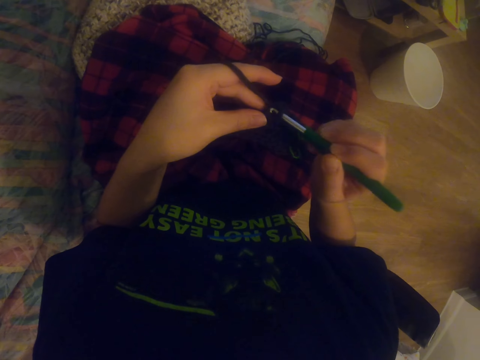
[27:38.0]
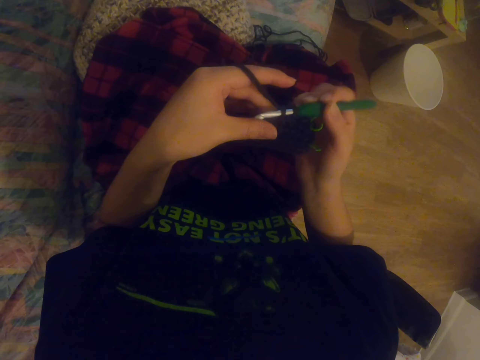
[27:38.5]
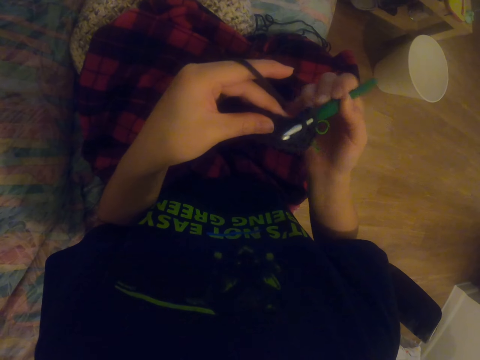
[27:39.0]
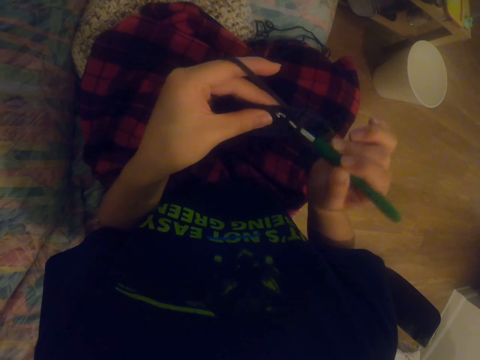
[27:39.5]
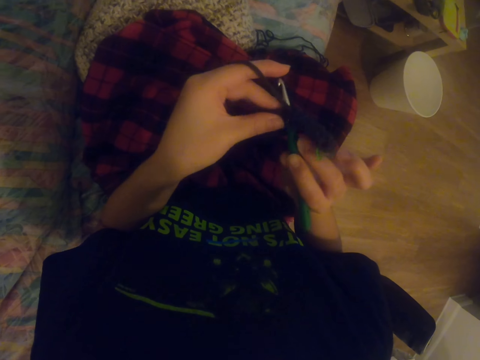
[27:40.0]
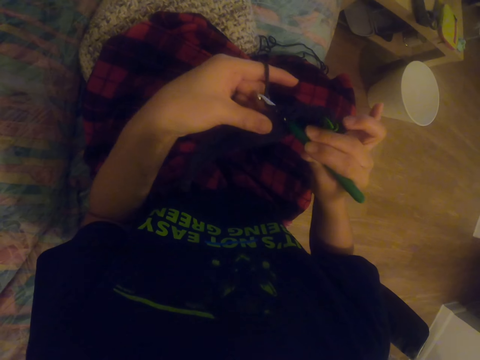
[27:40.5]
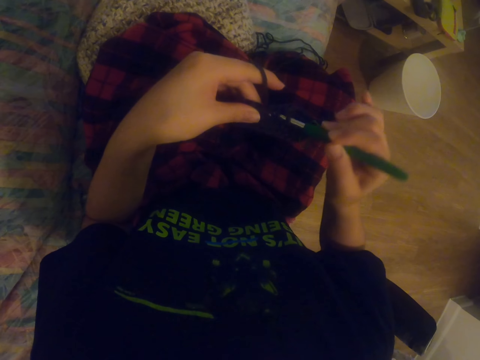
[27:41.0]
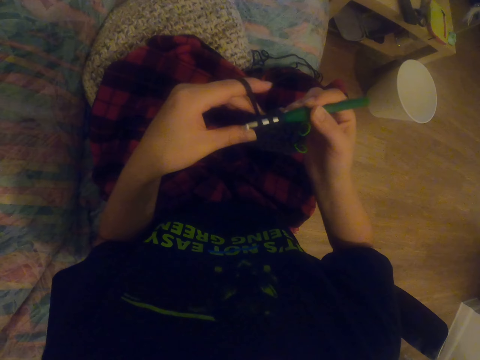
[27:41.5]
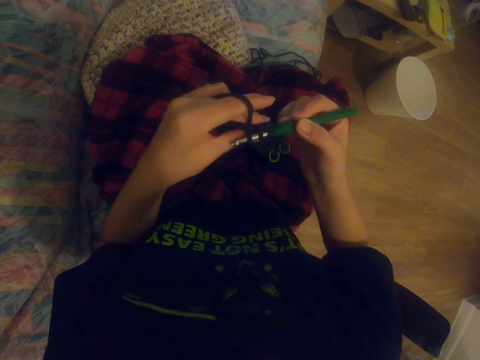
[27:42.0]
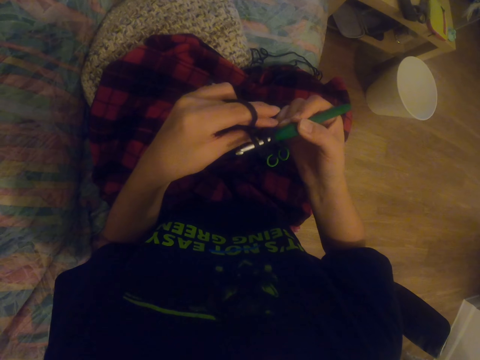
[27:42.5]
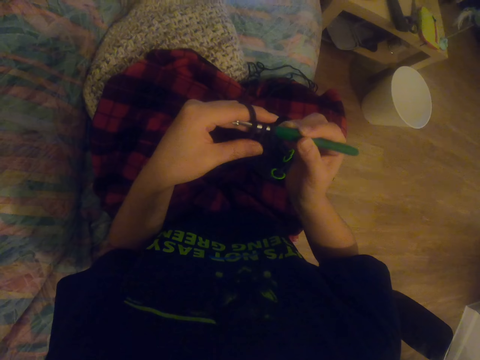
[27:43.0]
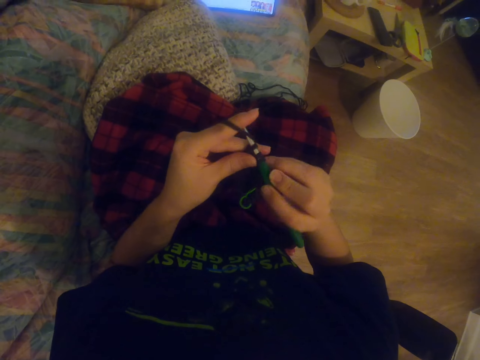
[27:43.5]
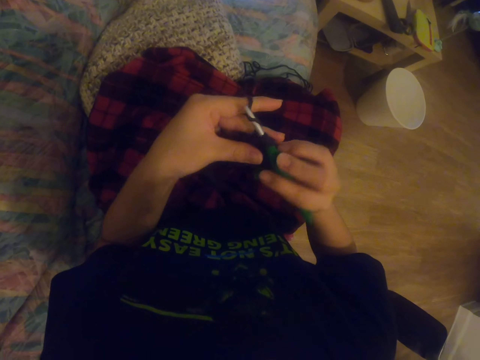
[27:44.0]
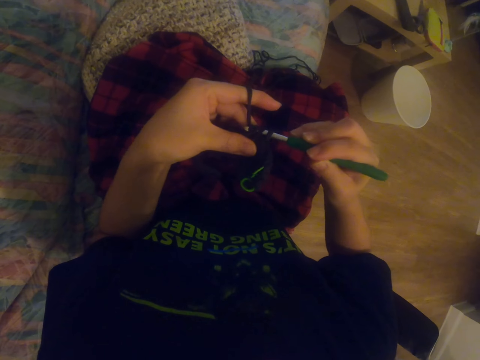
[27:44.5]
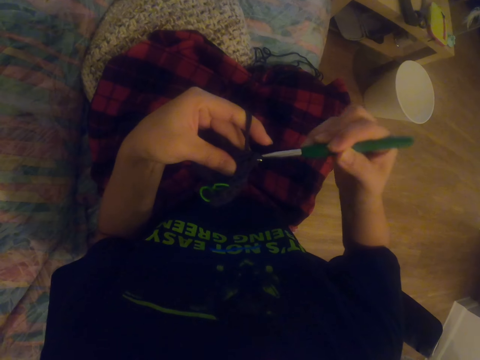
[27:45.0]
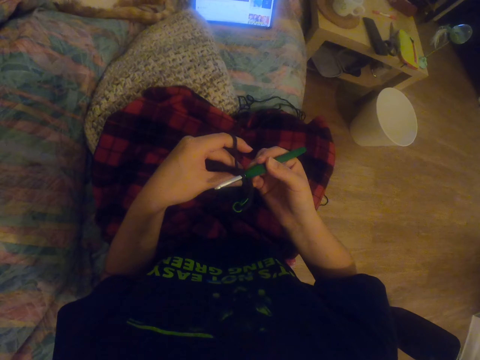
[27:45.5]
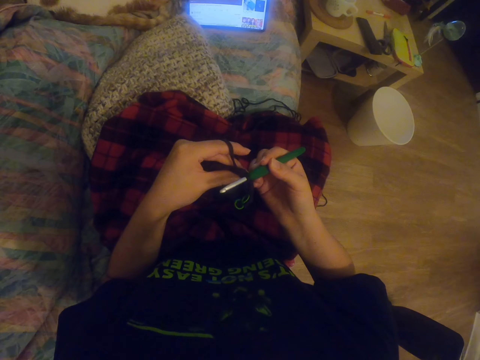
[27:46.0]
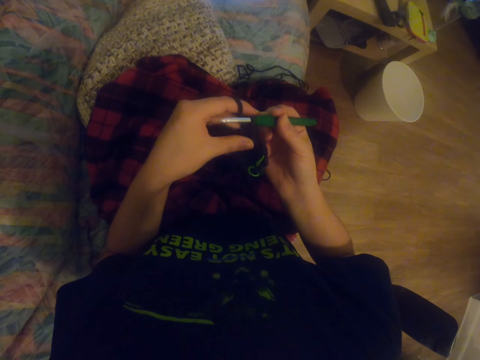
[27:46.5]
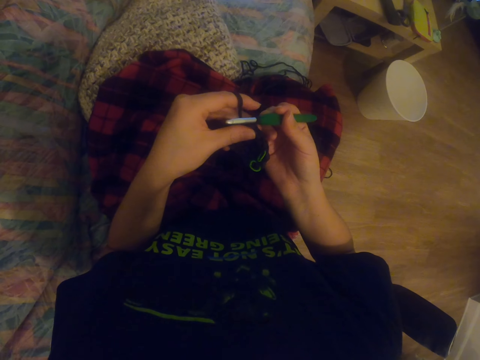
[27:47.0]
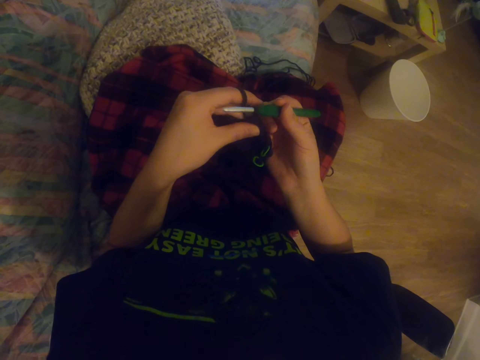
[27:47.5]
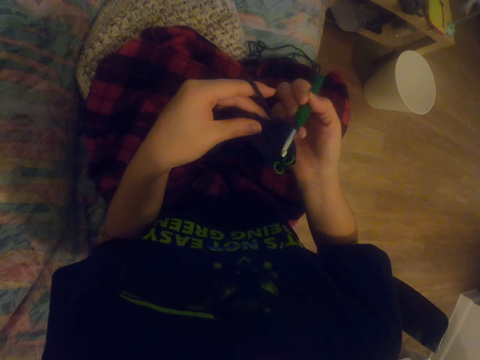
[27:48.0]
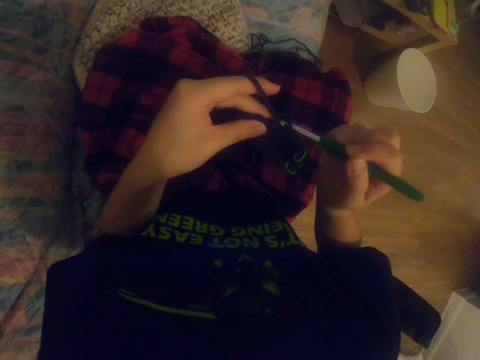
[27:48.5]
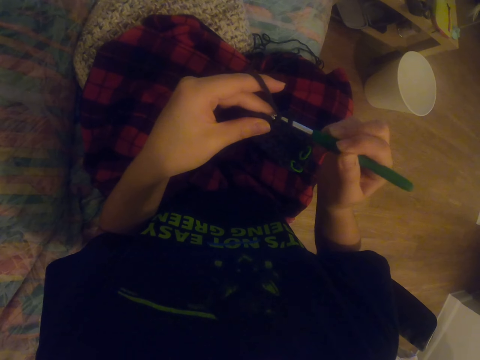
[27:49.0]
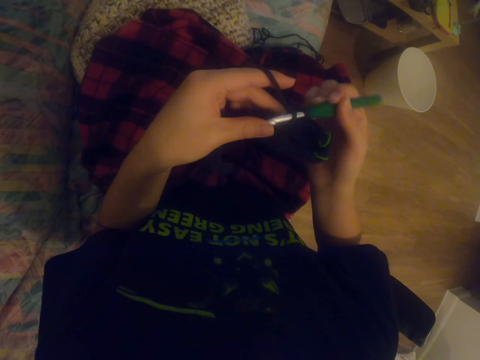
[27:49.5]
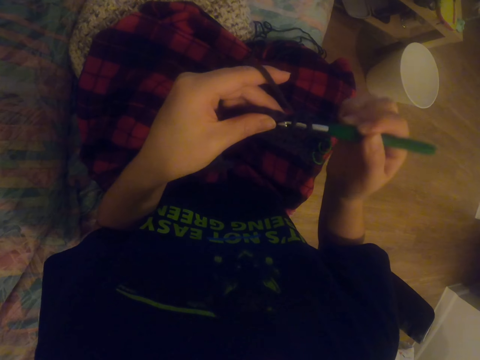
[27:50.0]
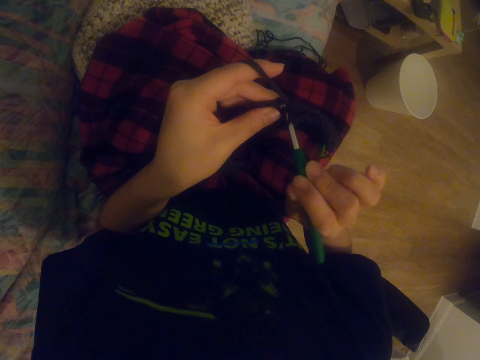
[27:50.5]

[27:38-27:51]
The camera wearer knits a sock with the knitting needle. They look around. They stare at the tablet. They knit the sock with the knitting needle.

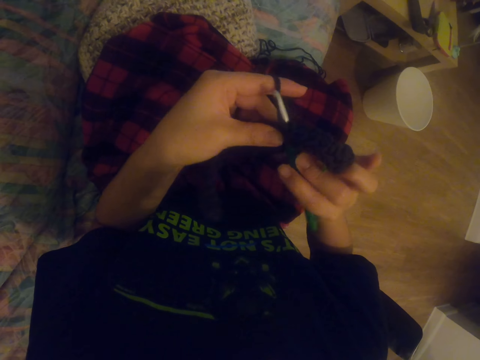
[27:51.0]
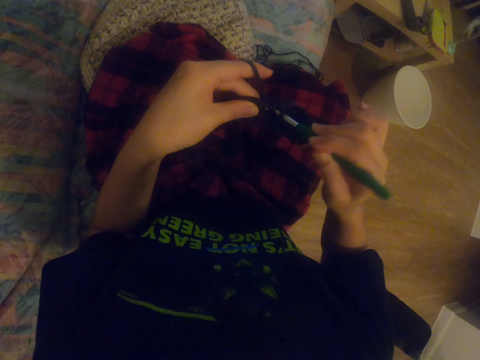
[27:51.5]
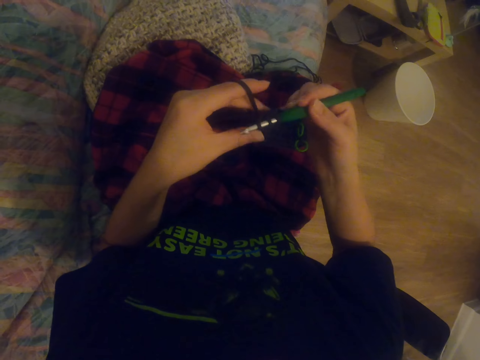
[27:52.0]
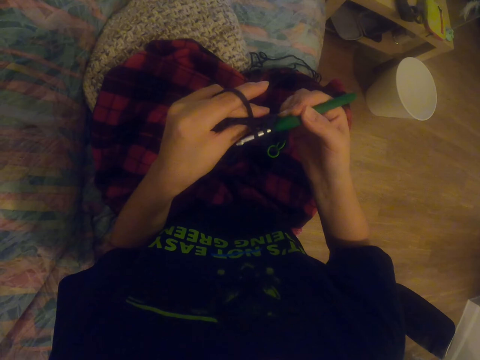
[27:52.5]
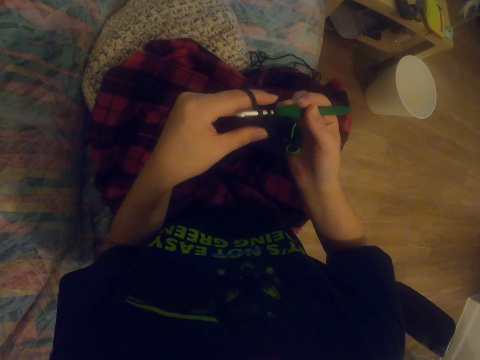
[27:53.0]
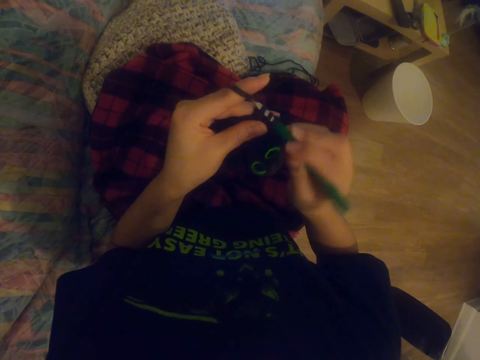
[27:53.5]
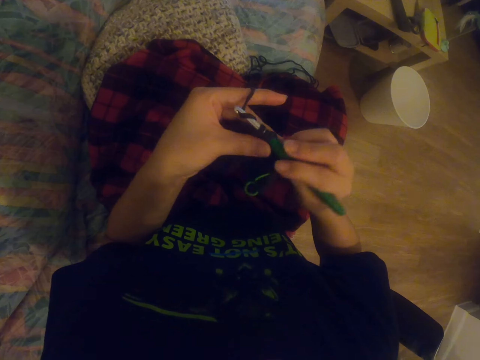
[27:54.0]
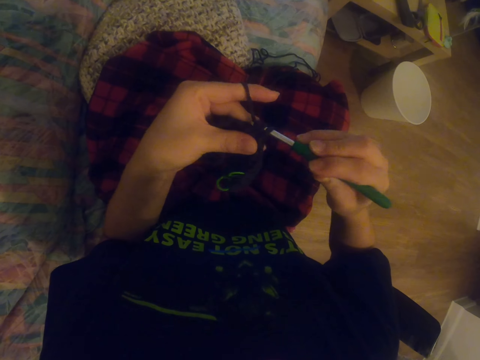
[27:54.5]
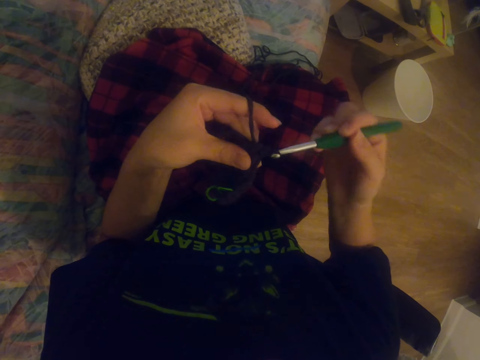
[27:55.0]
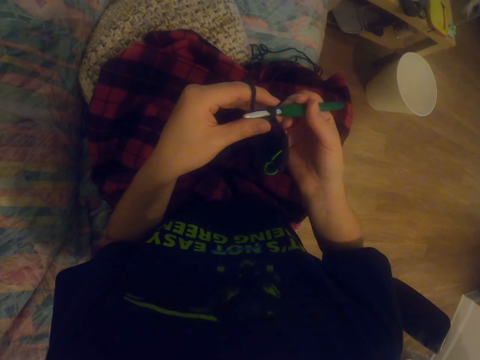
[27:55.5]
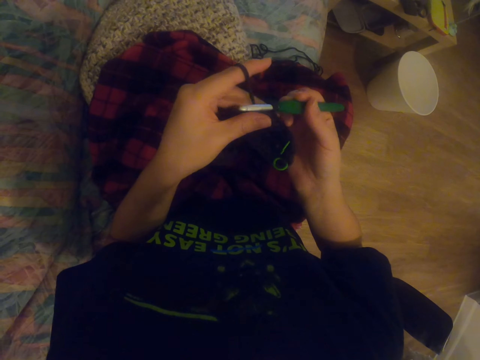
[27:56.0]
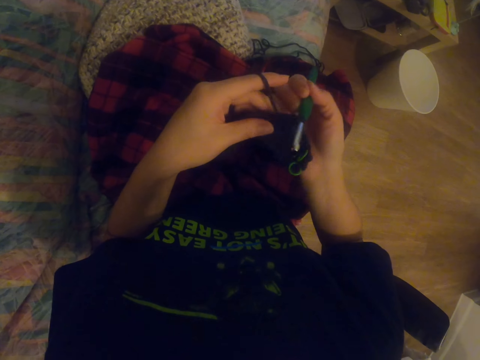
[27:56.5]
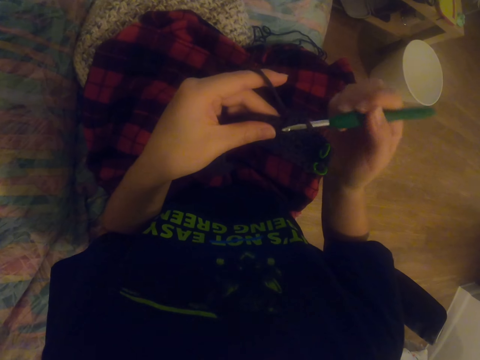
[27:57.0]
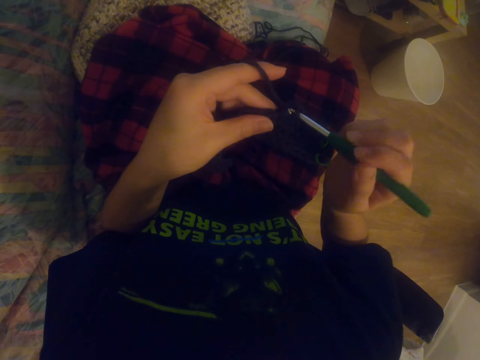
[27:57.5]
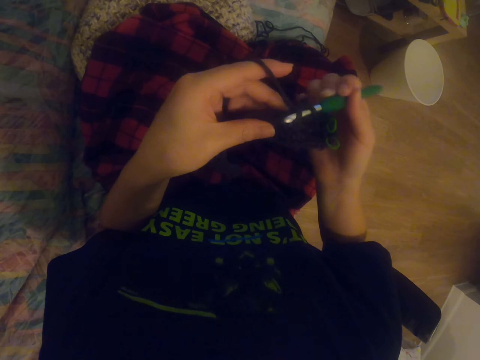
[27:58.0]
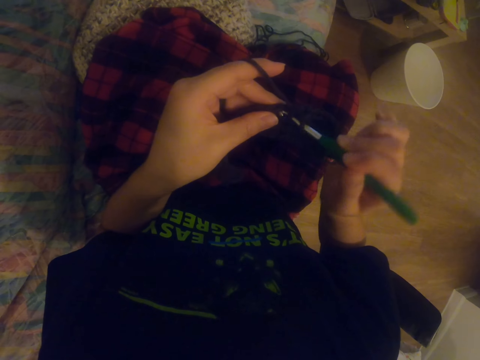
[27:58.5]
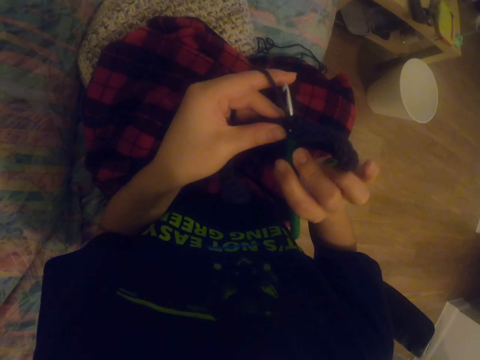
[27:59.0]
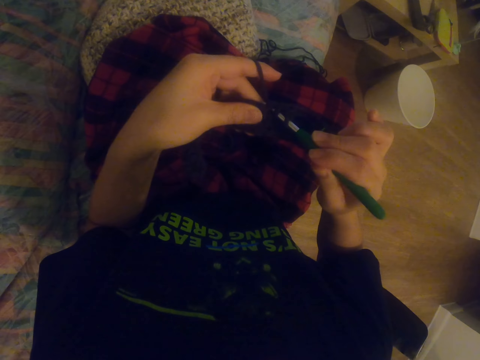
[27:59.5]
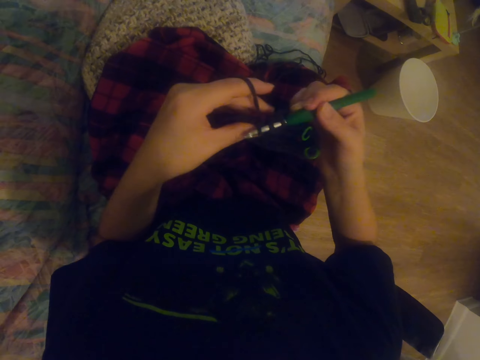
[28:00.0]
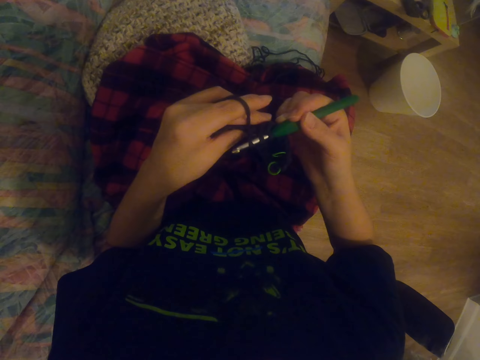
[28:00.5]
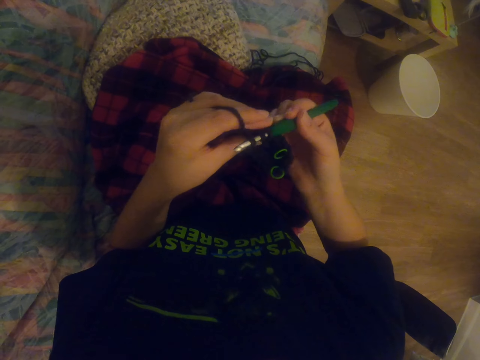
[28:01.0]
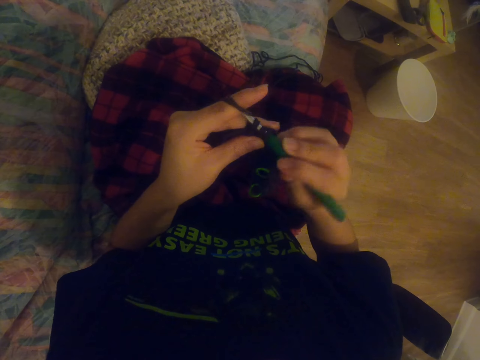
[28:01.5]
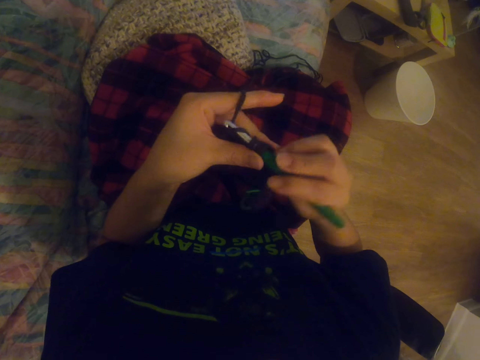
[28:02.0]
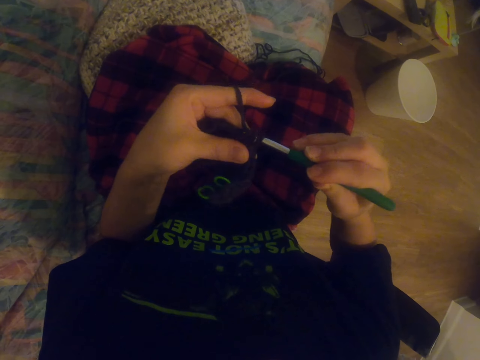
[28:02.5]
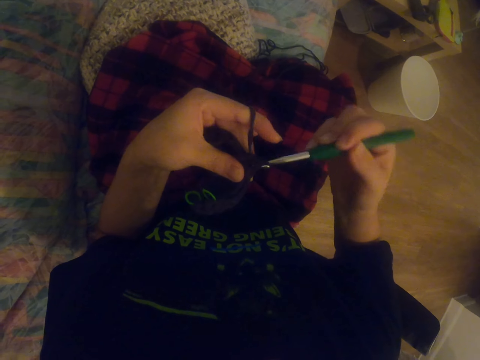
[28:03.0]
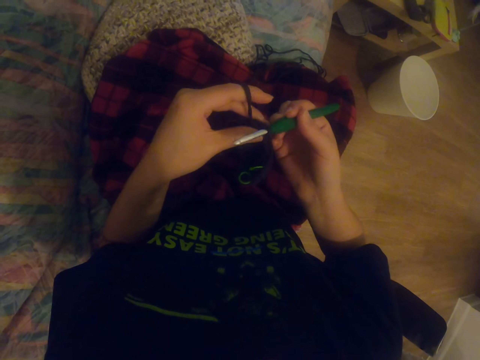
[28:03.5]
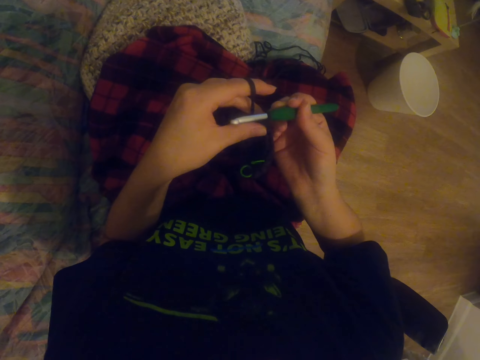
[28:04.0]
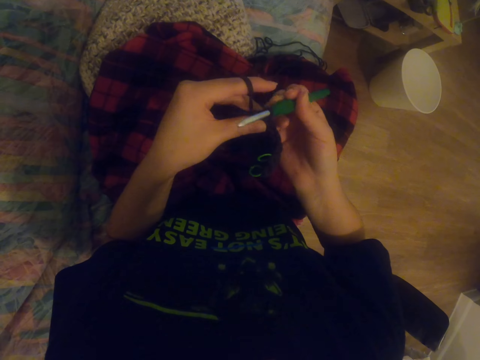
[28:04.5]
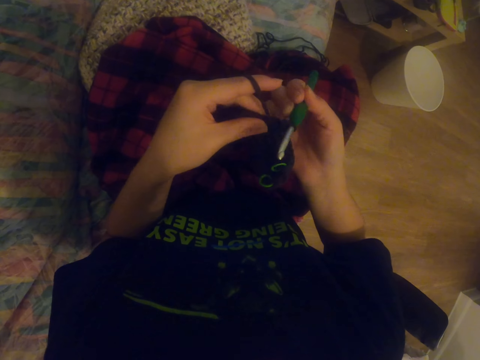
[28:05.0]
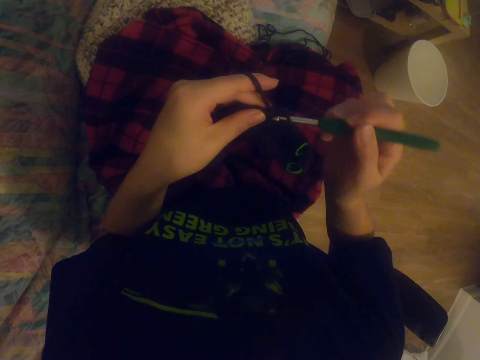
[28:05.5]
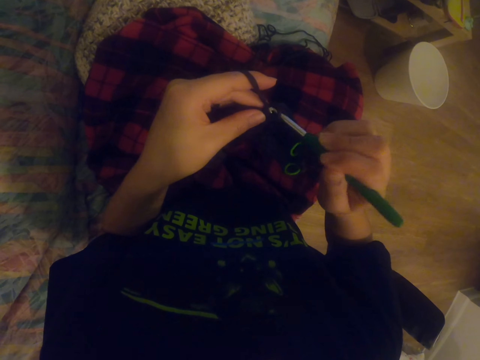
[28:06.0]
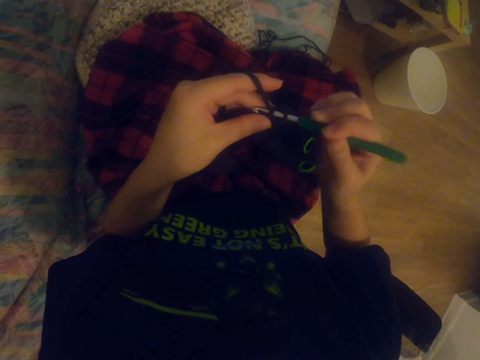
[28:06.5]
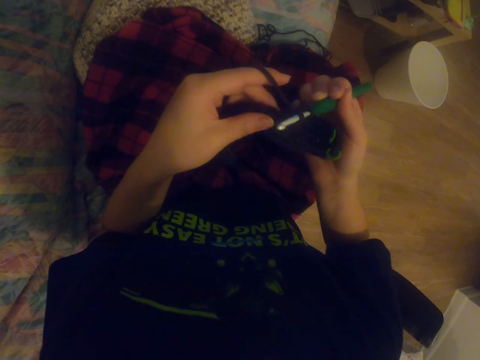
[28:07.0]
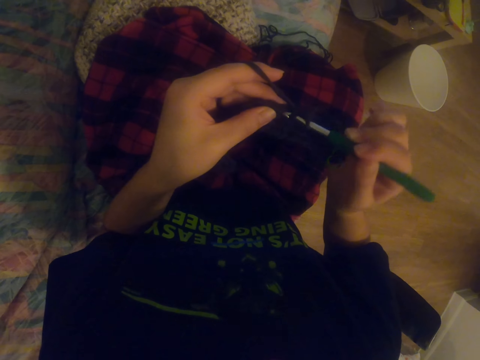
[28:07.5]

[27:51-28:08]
The camera wearer knits a sock with the knitting needle repeatedly.
